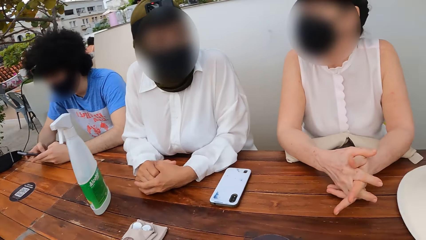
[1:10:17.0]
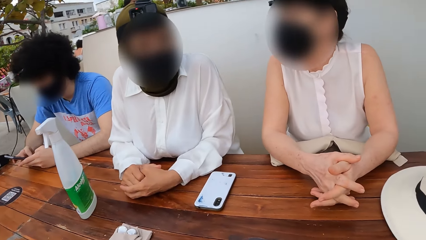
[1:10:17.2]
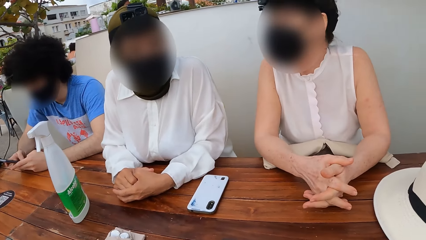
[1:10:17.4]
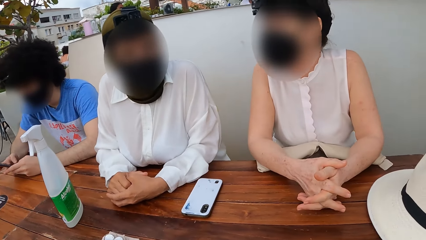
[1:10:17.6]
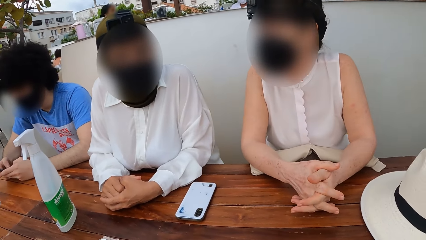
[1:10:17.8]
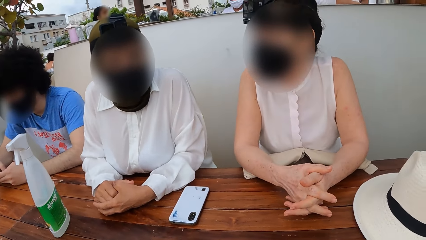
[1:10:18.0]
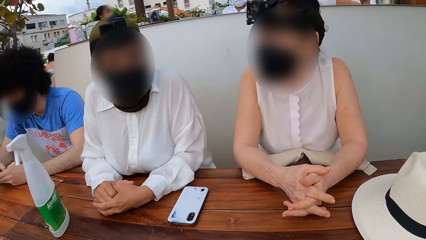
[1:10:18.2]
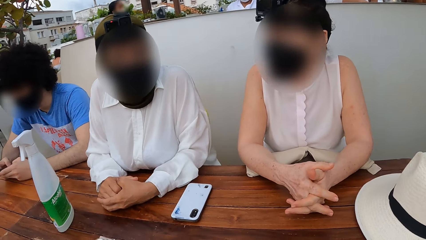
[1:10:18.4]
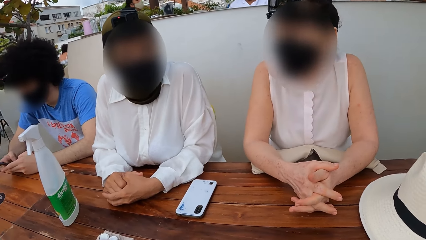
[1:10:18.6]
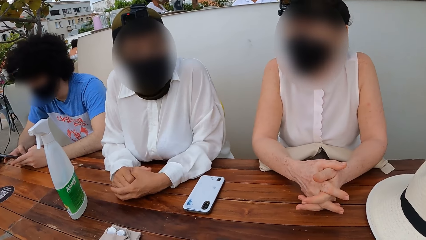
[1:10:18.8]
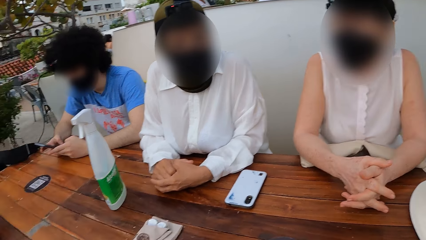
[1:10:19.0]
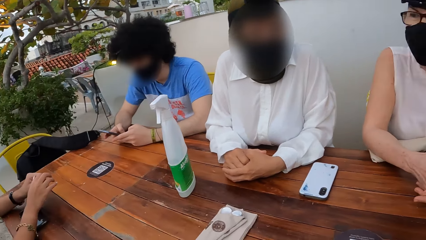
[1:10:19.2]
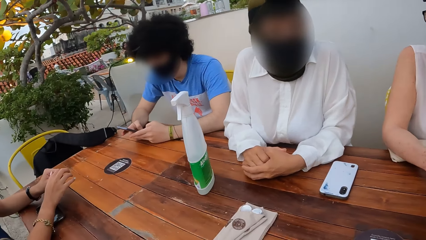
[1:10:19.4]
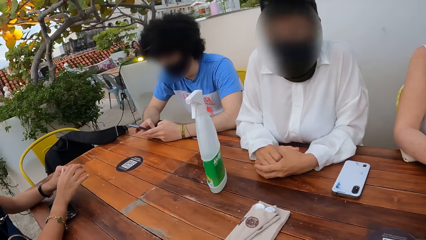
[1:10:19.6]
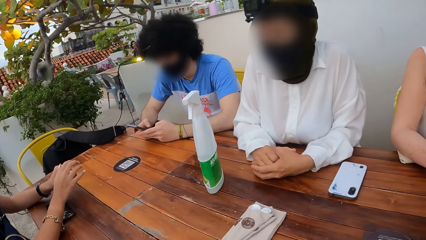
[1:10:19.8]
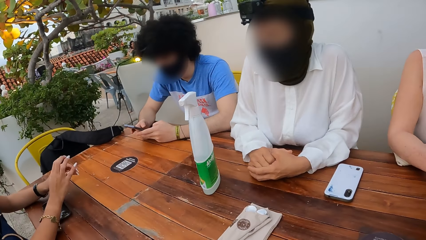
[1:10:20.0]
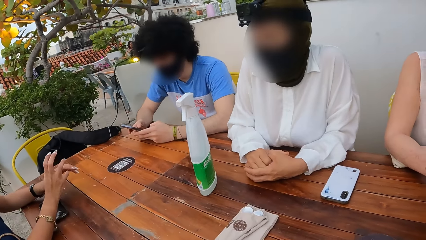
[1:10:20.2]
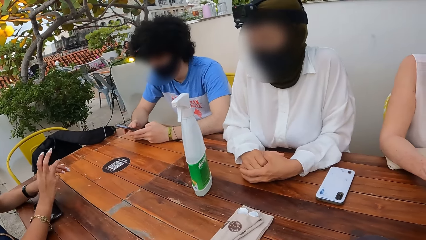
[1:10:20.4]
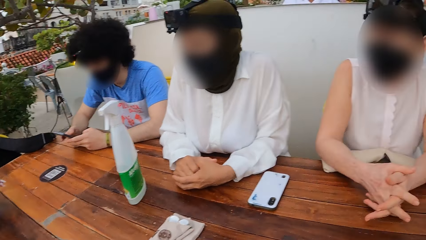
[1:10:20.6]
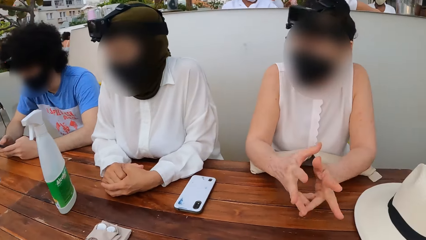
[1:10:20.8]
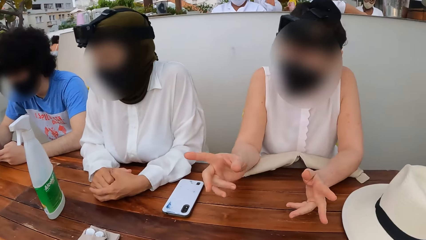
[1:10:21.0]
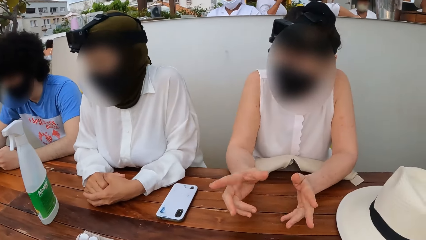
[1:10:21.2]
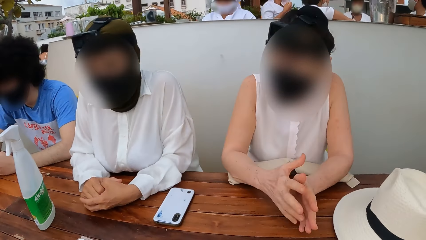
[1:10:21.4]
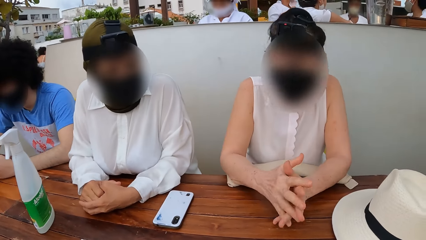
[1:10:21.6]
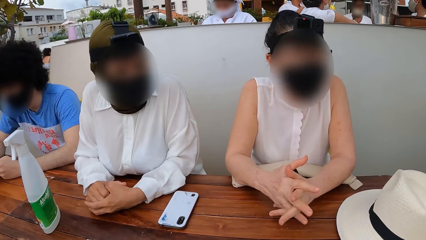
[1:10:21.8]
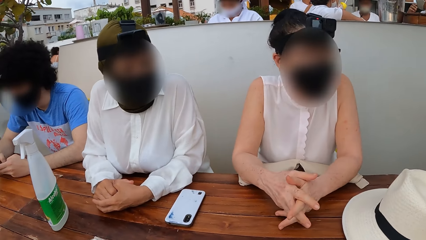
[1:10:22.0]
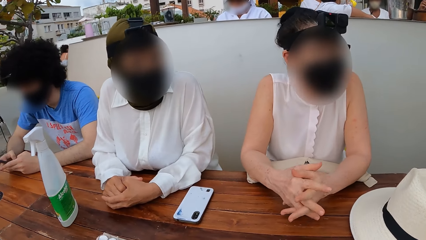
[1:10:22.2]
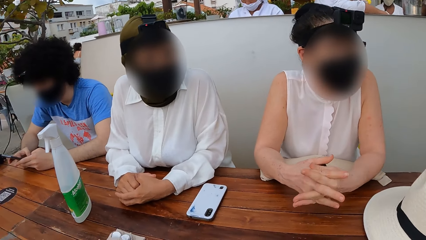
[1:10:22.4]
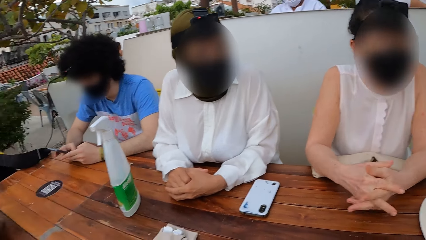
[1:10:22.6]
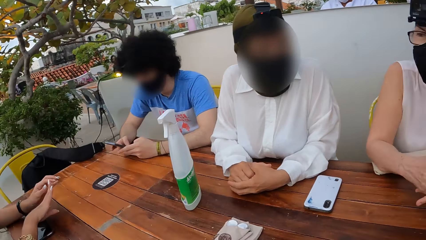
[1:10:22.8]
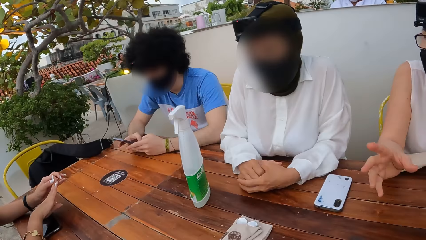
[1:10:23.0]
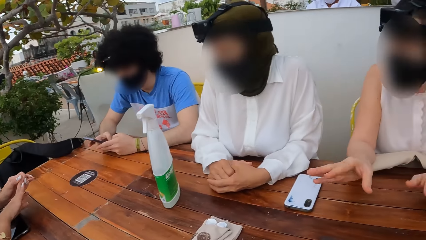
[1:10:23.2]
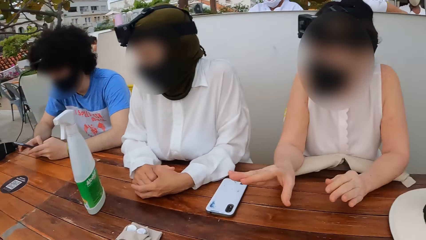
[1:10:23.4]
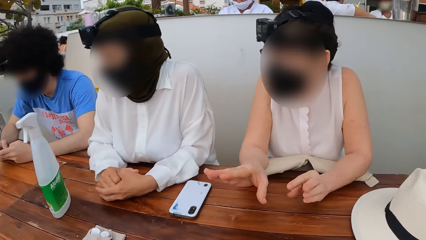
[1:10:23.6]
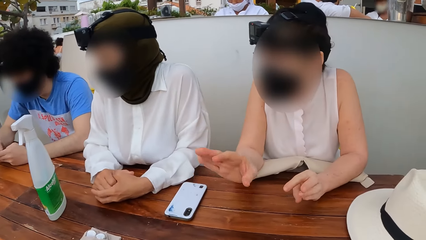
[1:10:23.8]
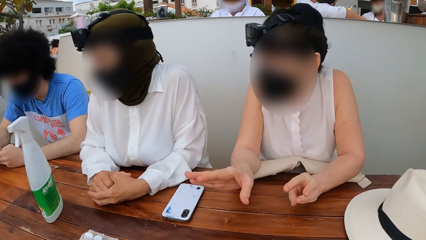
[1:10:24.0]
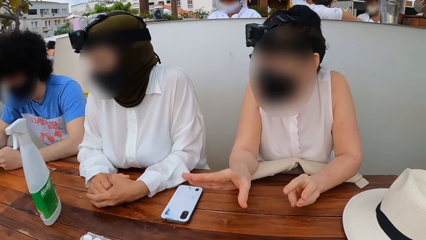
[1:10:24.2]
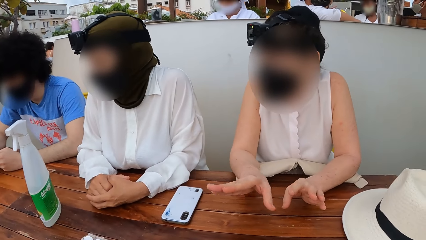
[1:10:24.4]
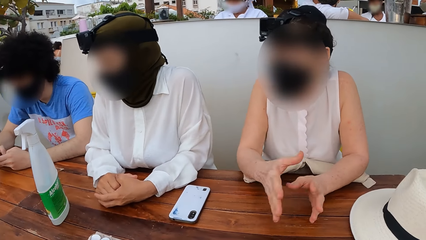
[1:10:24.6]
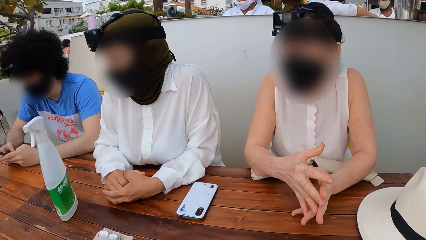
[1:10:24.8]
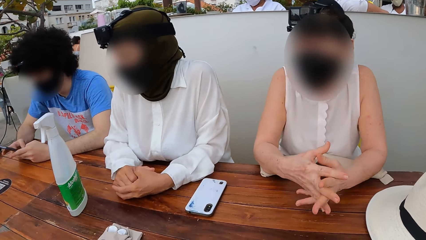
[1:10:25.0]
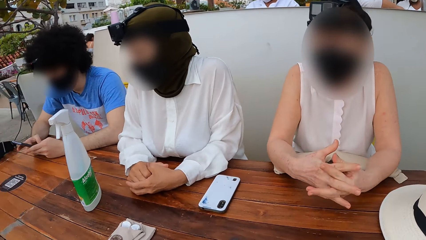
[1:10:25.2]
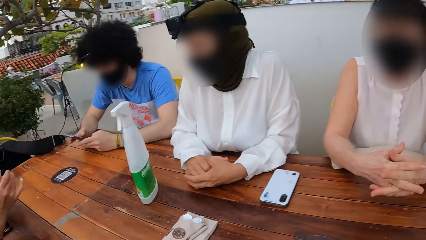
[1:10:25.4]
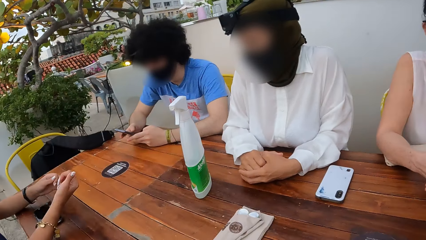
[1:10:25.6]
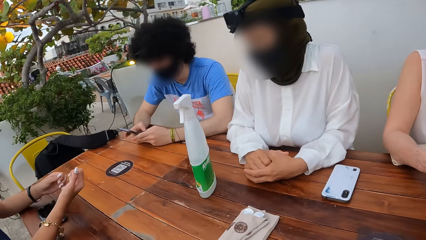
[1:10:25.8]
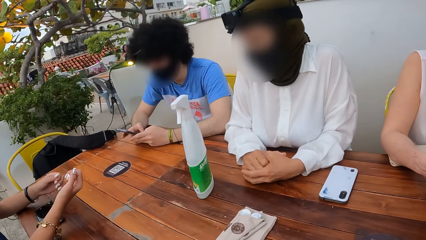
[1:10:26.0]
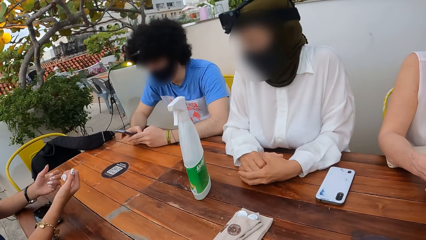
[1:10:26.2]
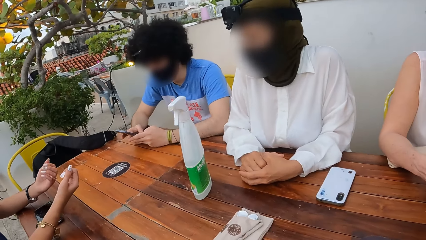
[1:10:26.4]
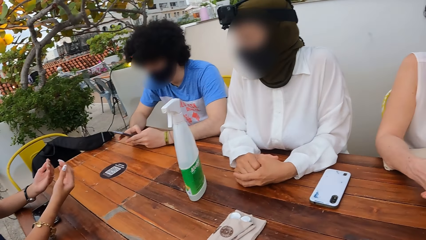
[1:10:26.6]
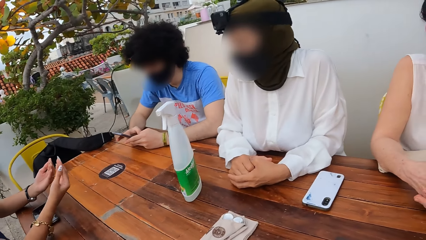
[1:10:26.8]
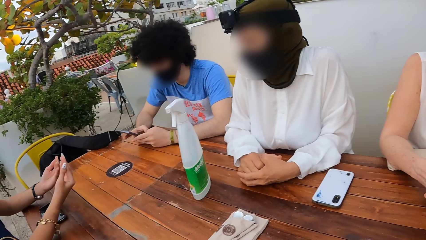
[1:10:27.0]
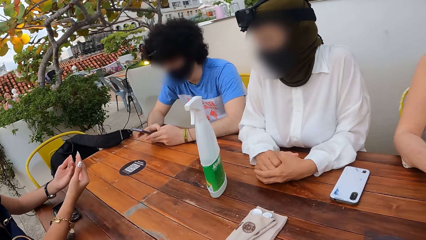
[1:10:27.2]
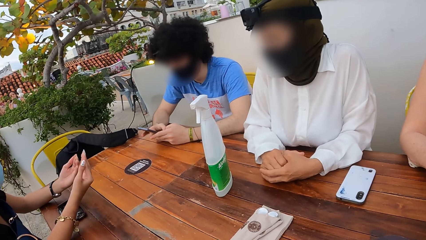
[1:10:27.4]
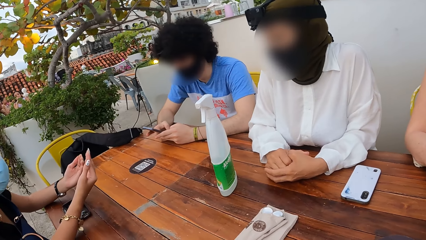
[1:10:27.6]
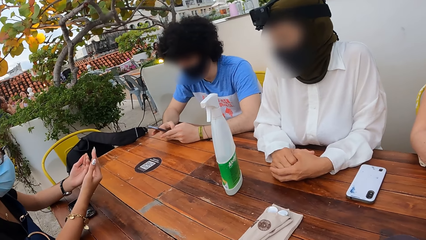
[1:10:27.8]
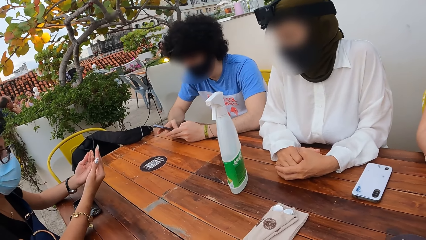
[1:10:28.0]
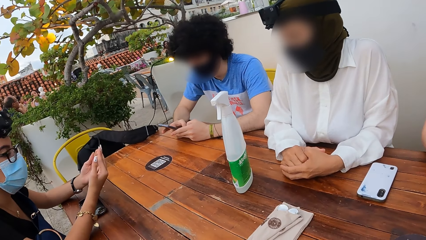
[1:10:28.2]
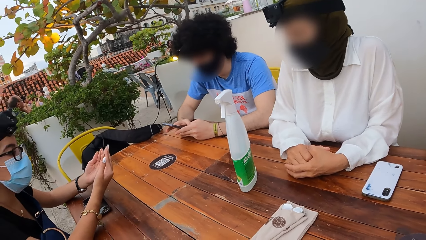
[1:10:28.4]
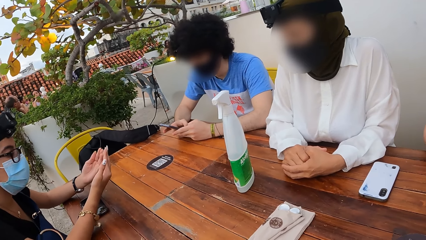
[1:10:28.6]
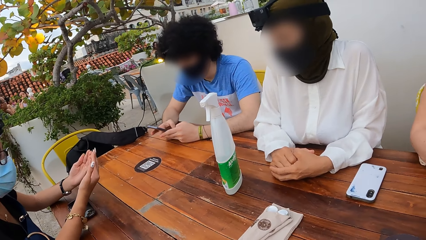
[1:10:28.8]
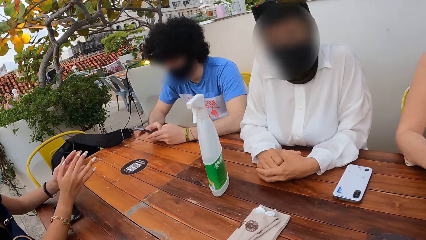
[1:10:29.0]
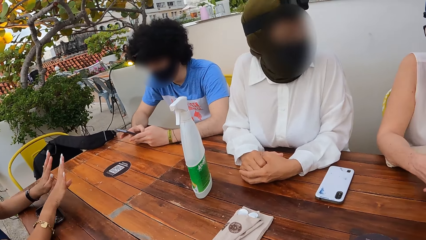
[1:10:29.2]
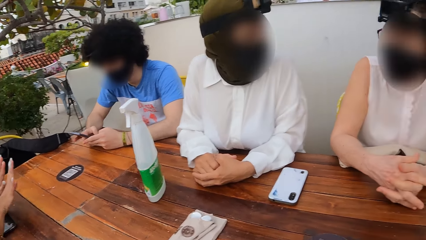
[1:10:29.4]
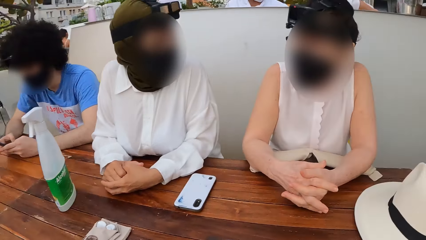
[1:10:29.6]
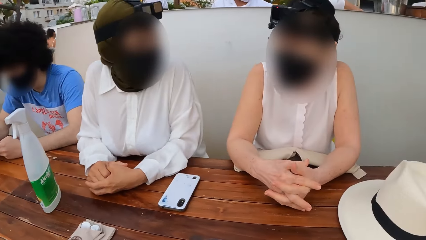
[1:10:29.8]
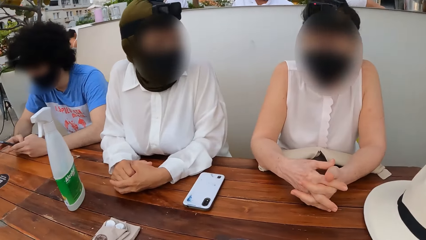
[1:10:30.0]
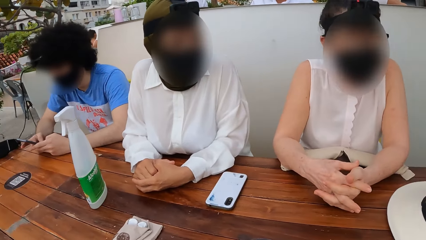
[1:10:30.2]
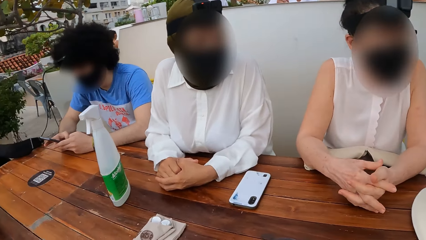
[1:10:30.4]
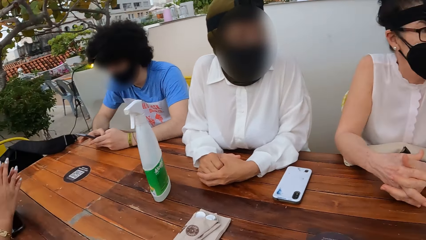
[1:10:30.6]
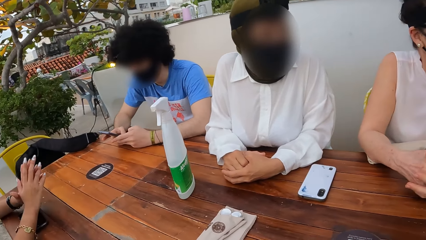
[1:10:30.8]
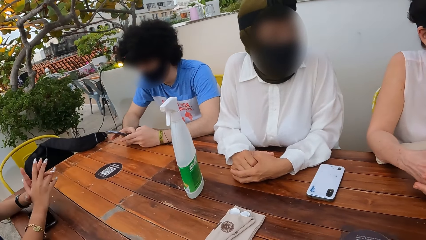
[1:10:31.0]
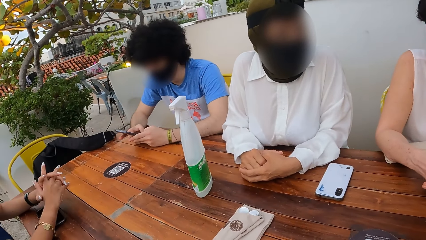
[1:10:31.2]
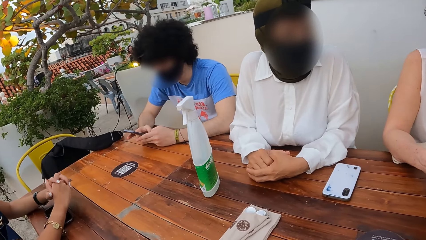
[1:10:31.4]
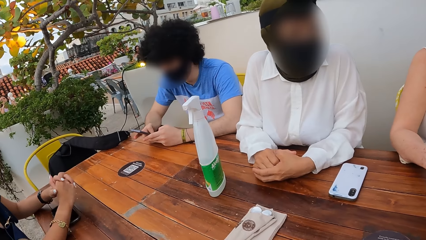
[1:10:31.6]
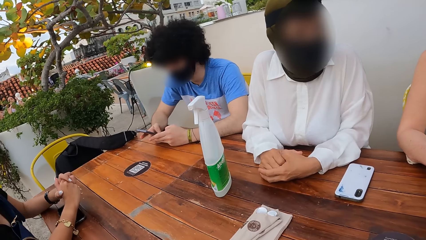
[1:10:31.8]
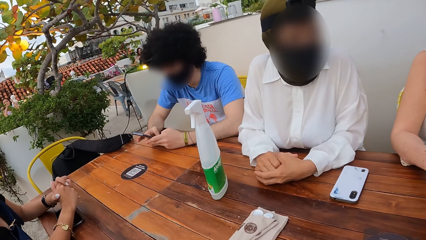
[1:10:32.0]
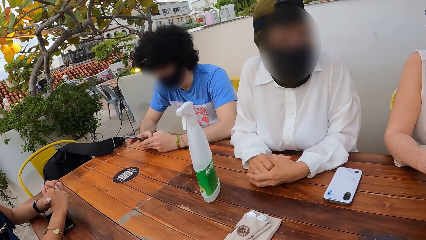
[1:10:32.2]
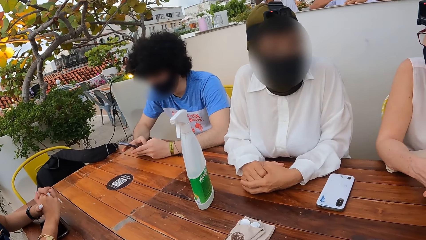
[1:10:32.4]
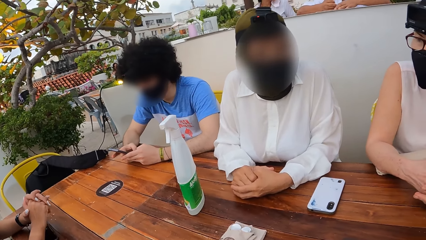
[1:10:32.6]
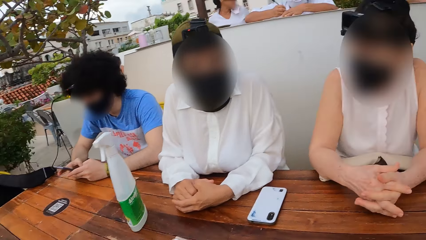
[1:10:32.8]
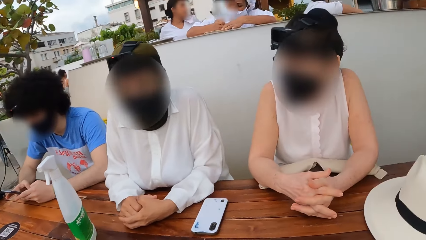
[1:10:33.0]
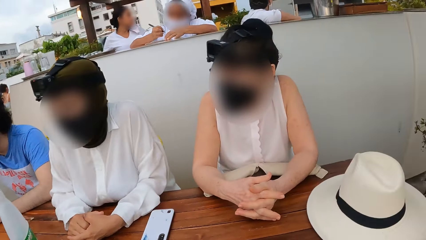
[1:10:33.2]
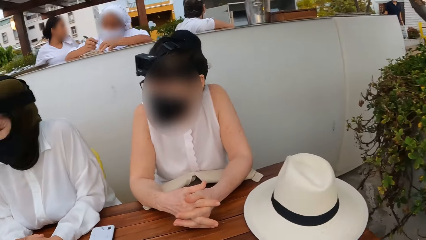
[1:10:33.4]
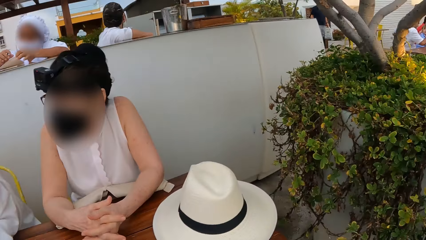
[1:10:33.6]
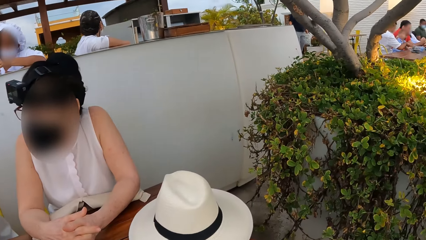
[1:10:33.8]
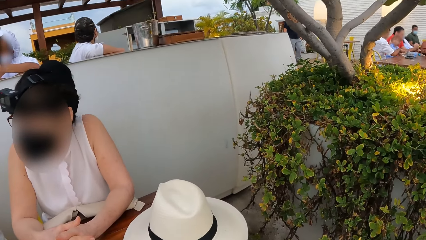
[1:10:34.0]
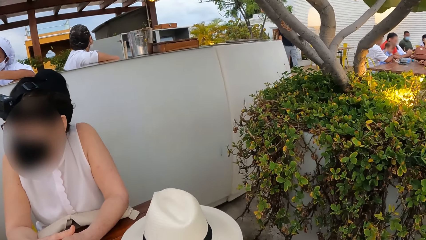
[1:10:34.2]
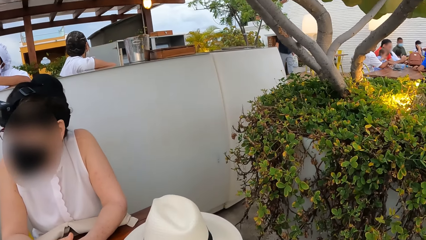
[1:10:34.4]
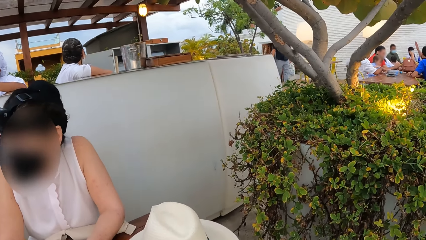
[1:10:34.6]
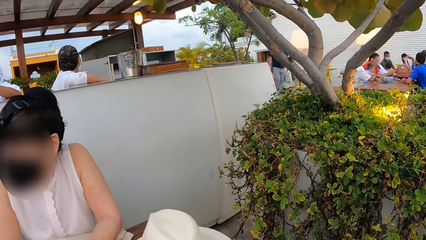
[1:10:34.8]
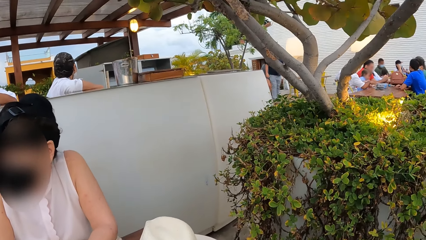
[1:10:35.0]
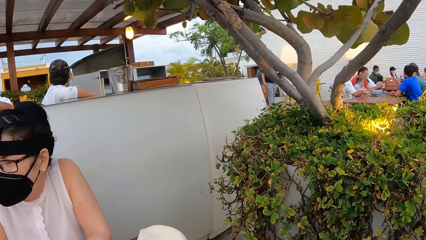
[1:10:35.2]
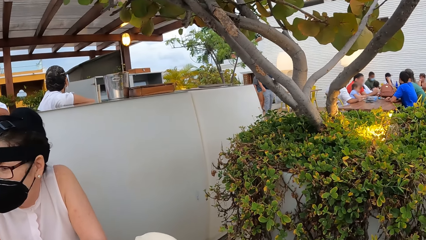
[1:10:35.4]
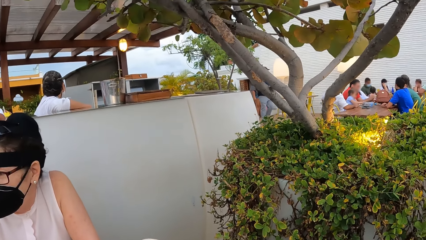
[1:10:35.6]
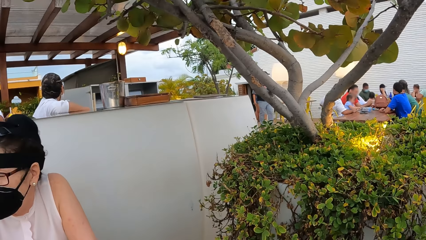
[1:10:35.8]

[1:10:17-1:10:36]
A lady interacts with another lady. The camera wearer looks around a restaurant. A woman makes a hand gesture. The other lady interacts with the first lady. The camera wearer looks around the restaurant. Another lady looks at her hands. The camera wearer looks around the restaurant. A man operates a mobile phone. The camera wearer looks around the restaurant.
